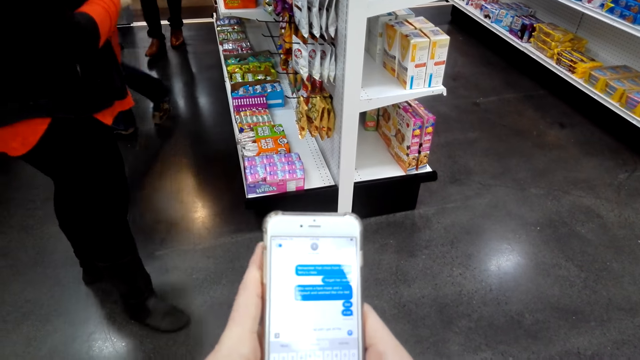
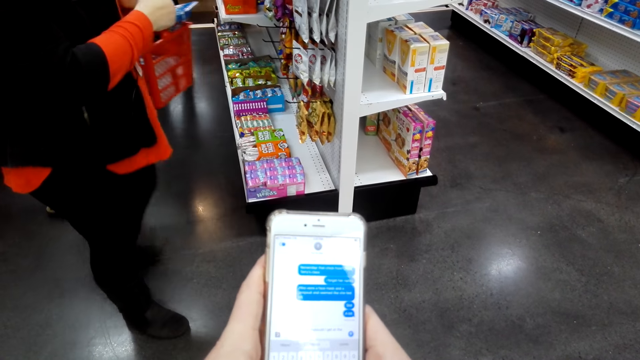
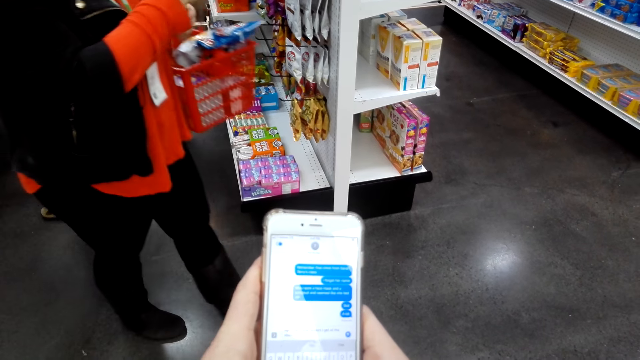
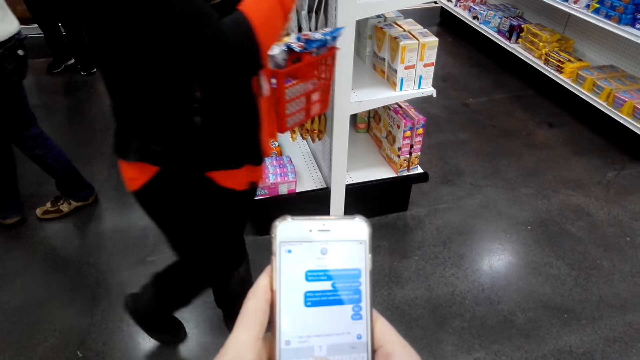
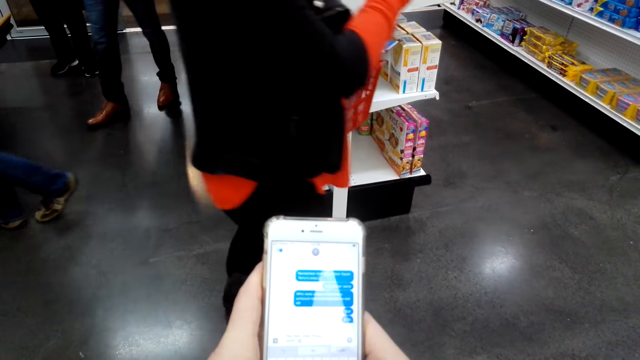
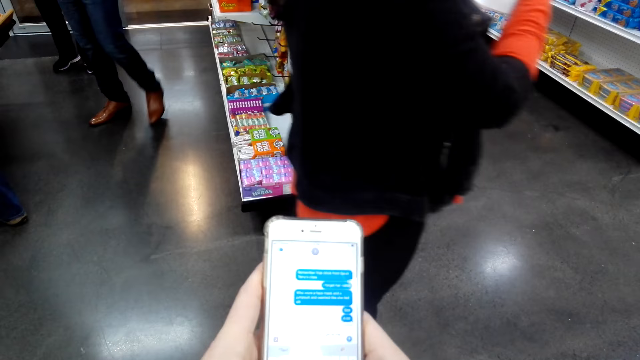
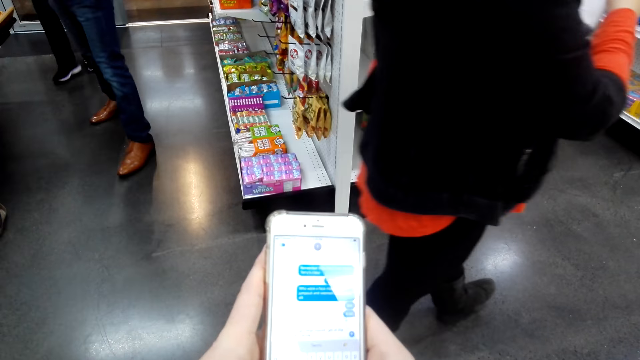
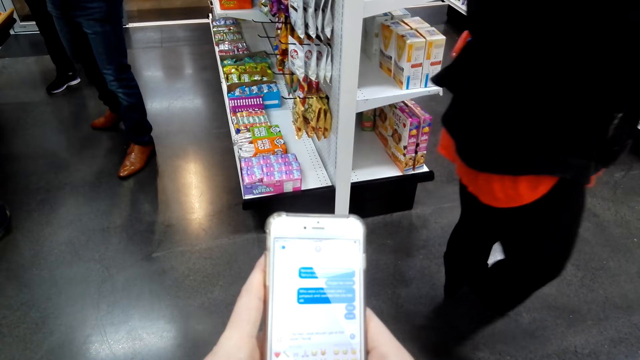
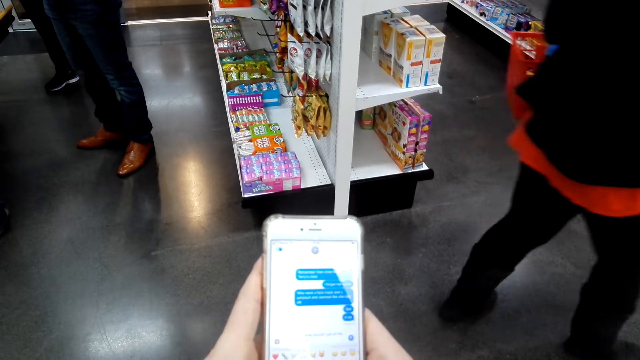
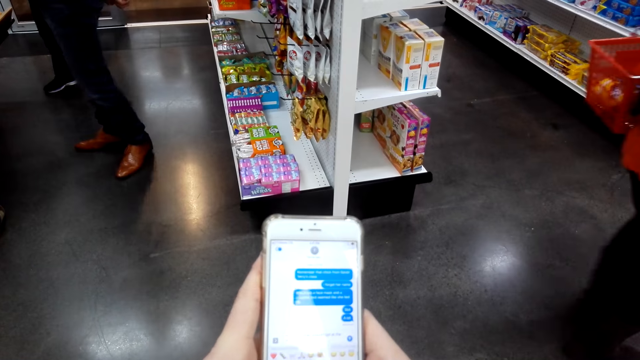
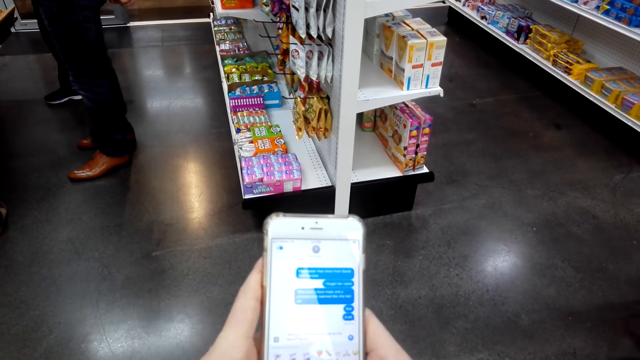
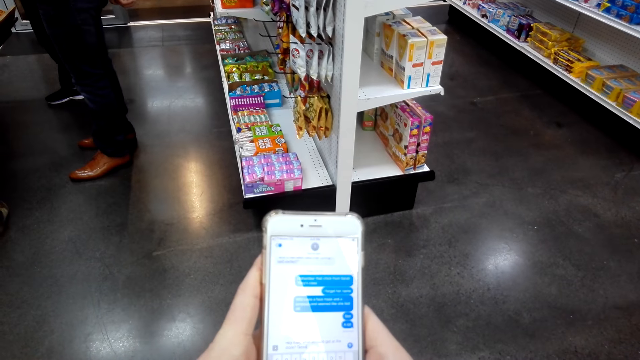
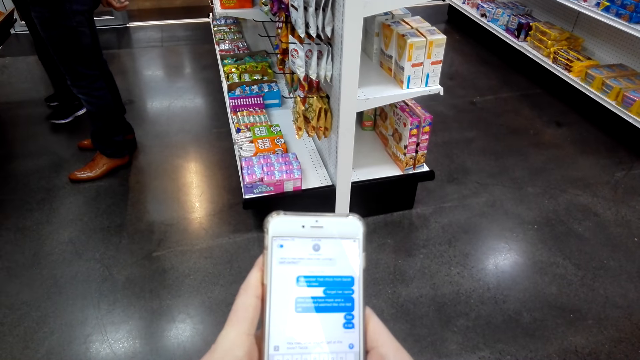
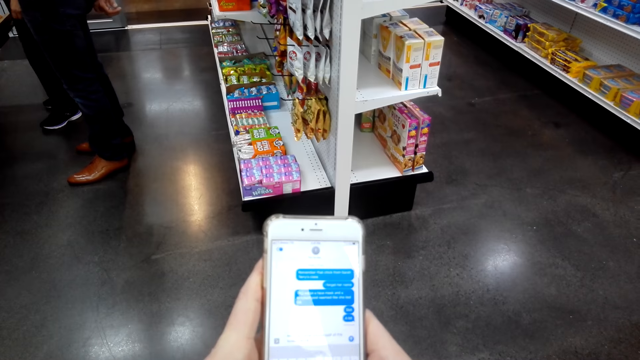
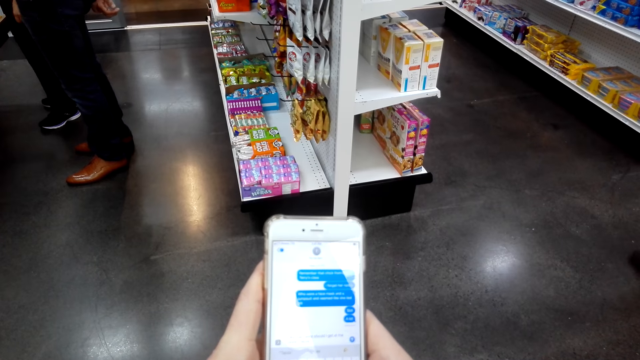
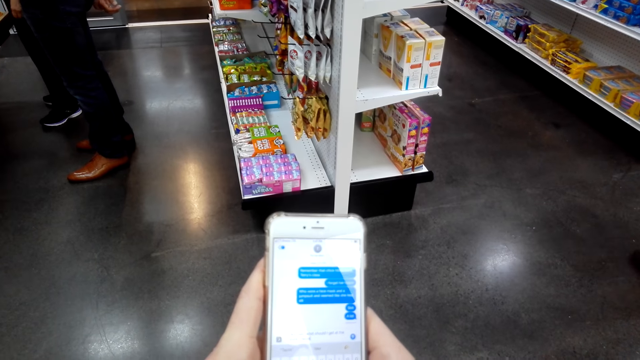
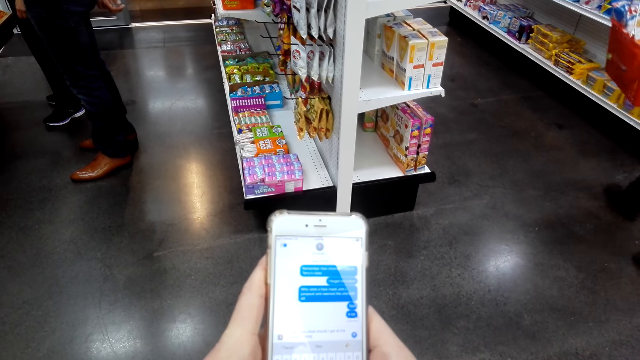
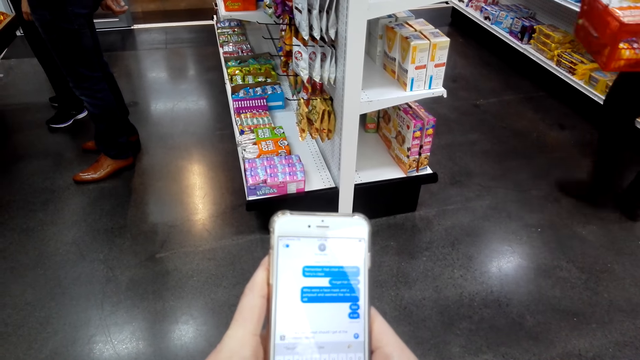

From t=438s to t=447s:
A person walks past the camera wearer. The camera wearer types on her phone. They type on her phone again.

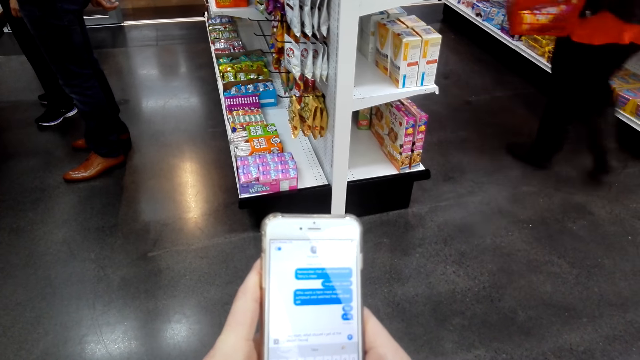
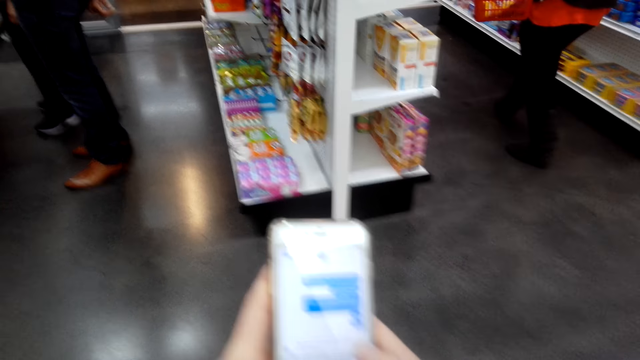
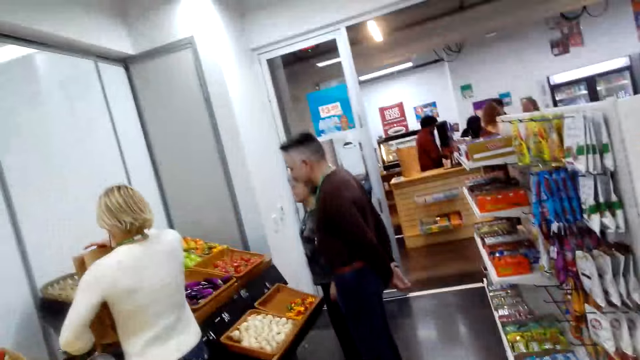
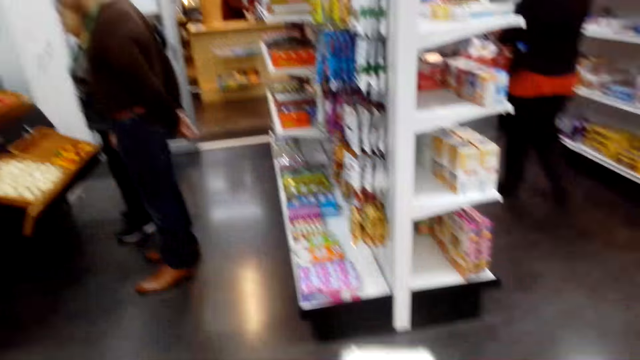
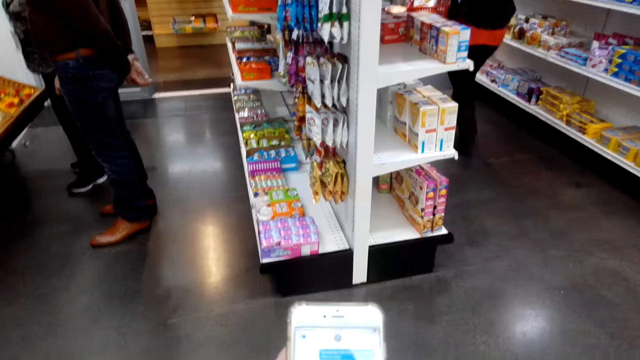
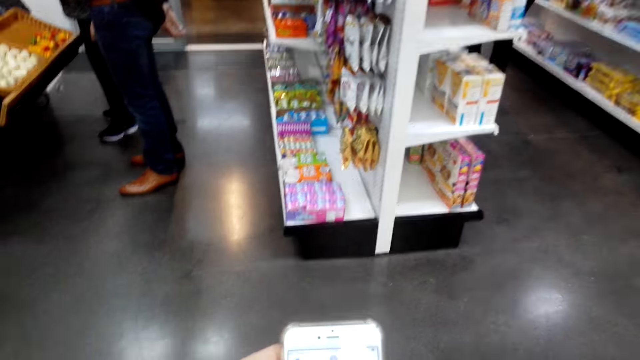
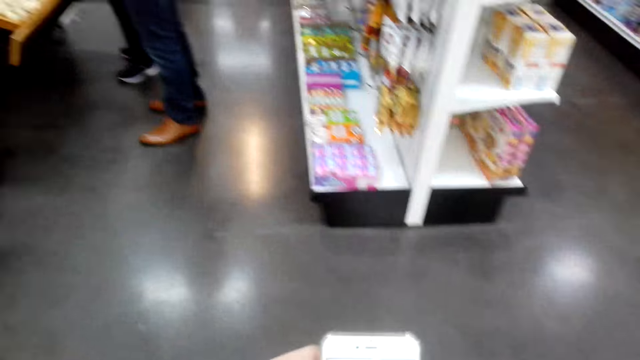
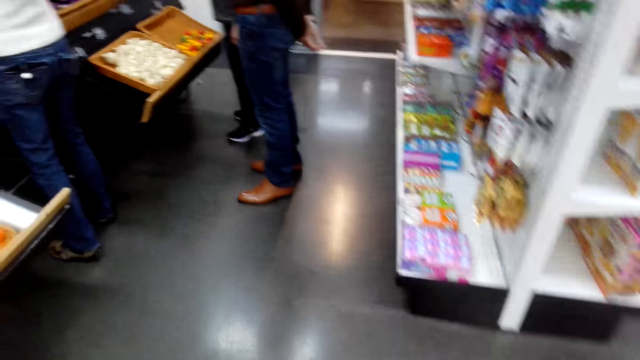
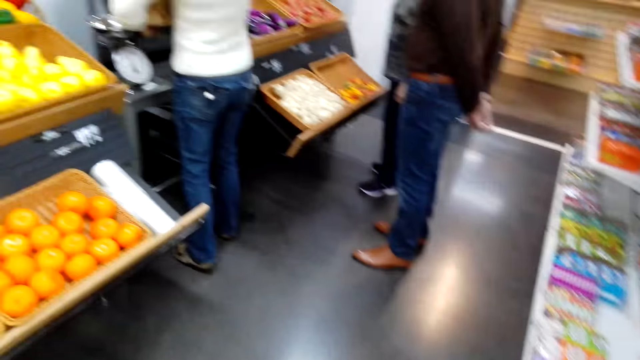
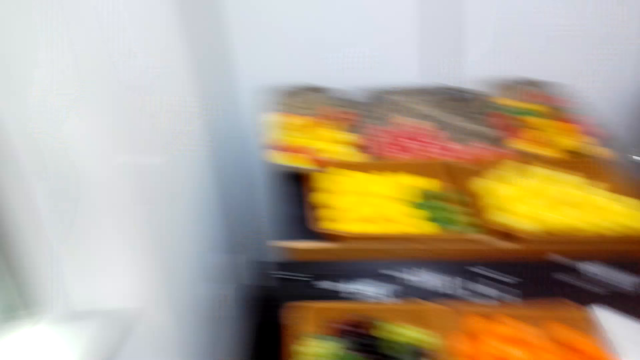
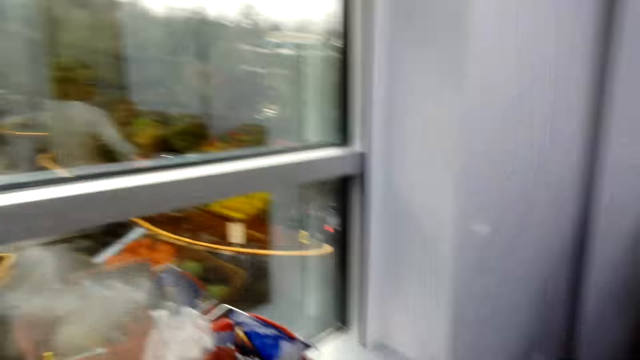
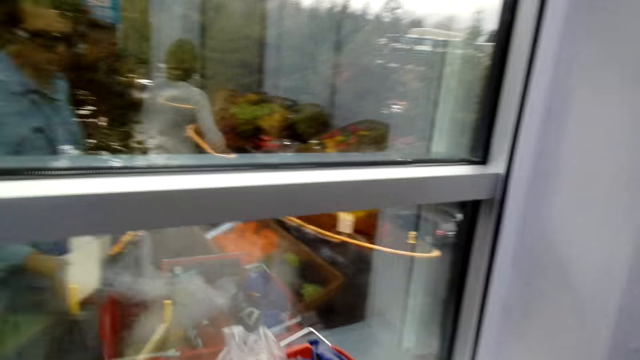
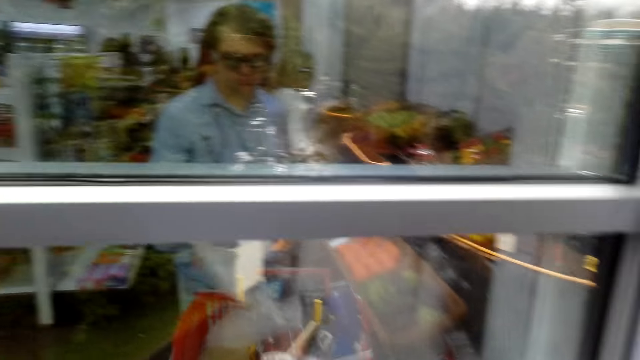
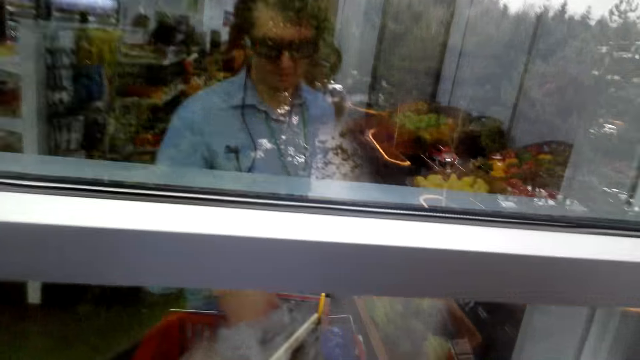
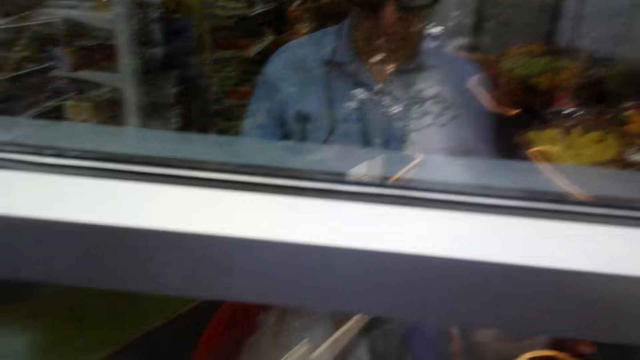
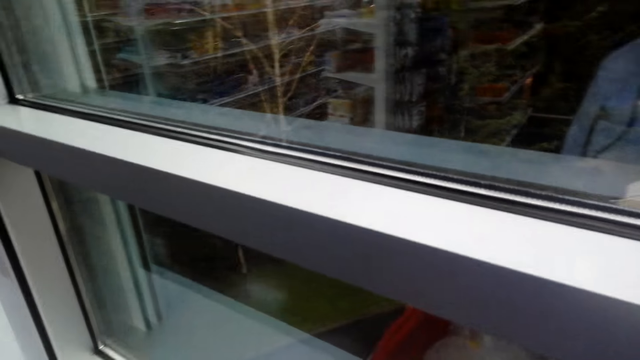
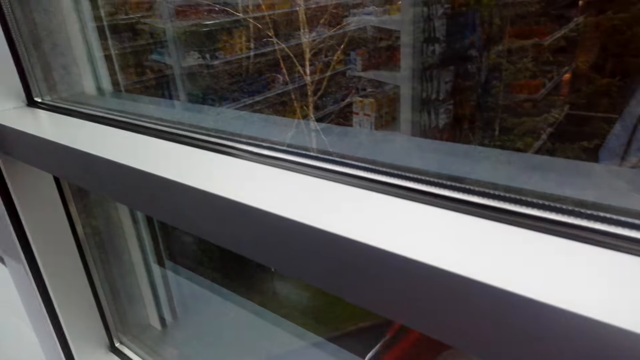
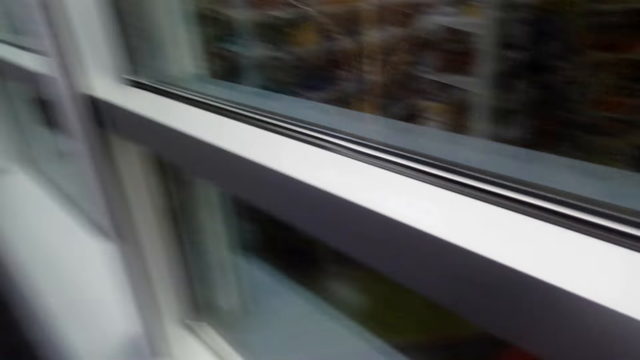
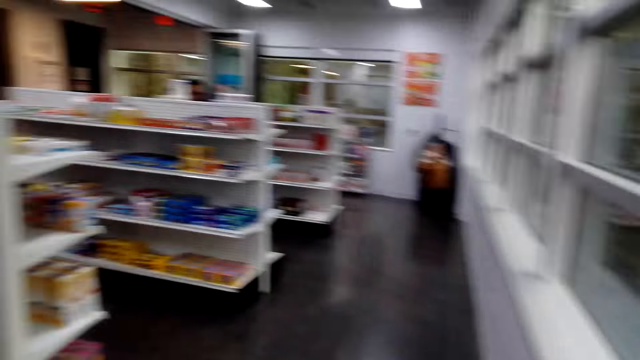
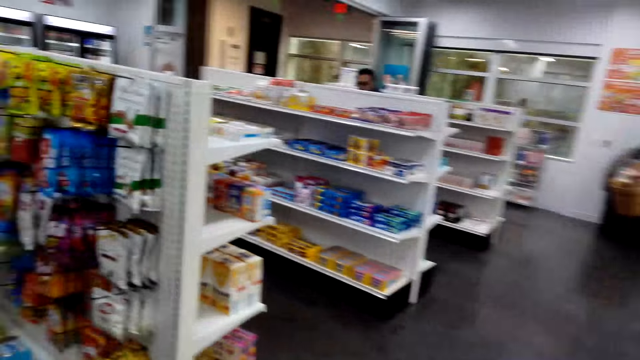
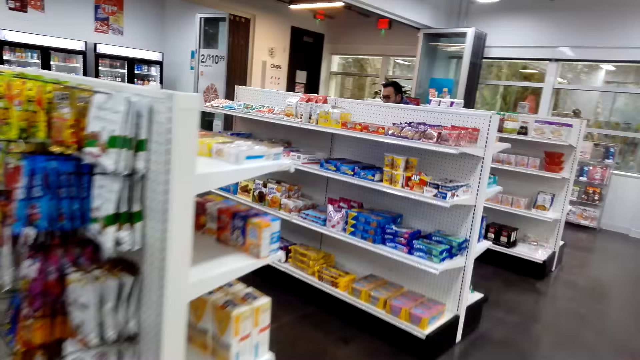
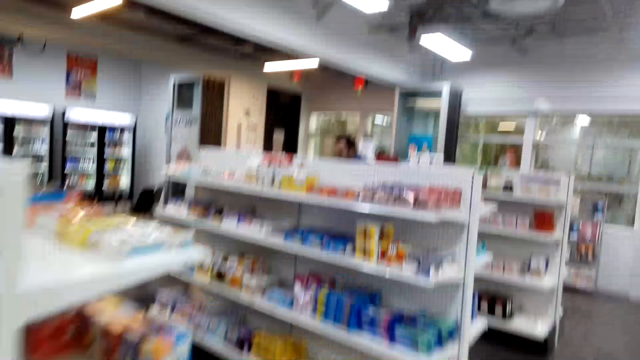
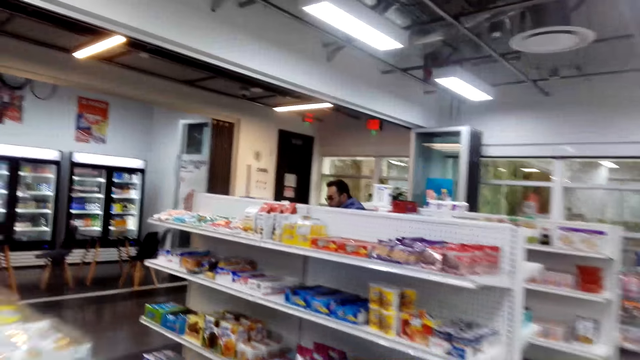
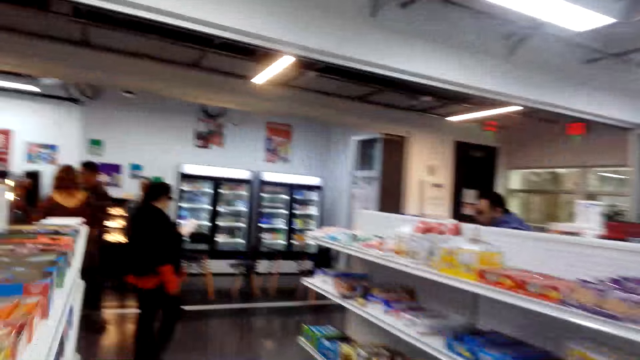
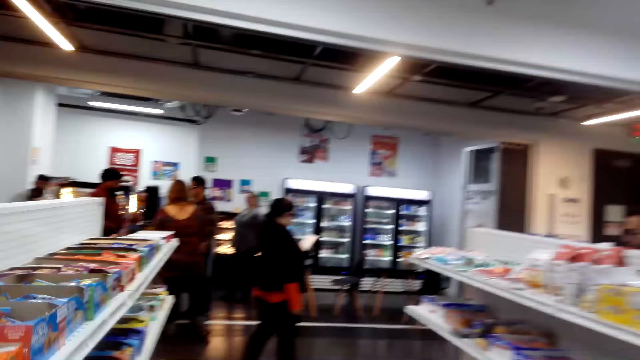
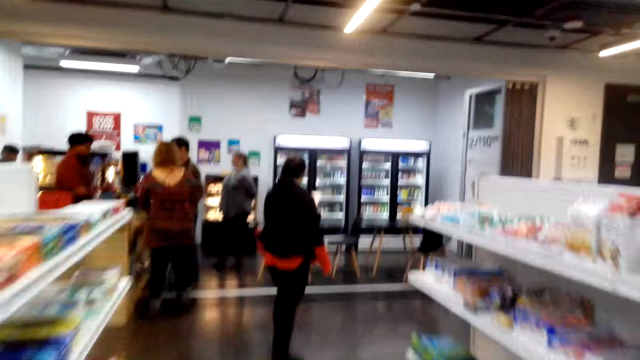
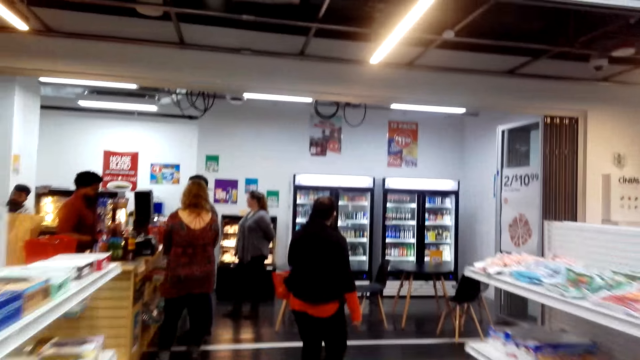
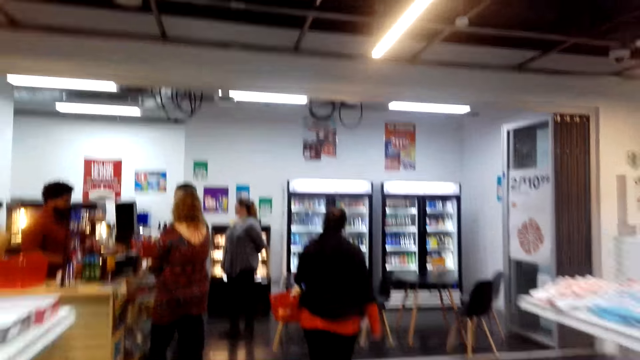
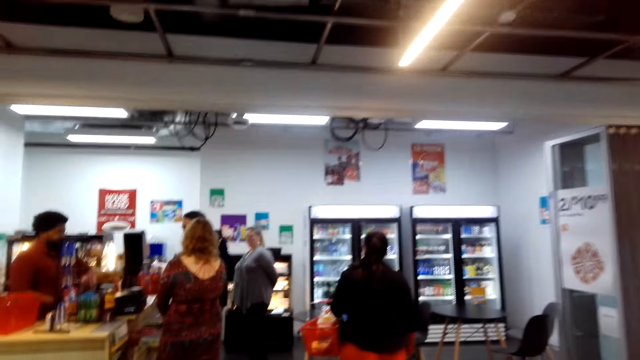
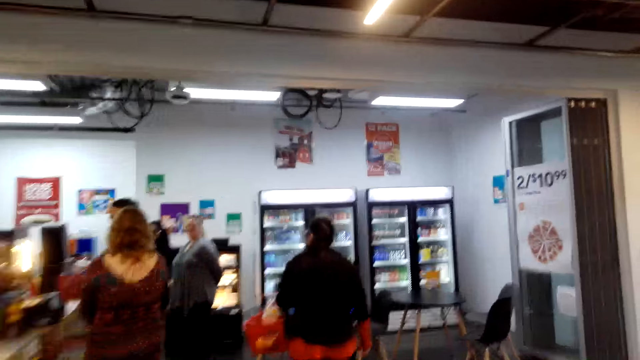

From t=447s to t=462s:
A person walks away from the camera wearer. The camera wearer looks up. They look at his phone. They turn around. They walk around the supermarket. They look at the window. They walk towards the shelf. They walk towards the counter.
